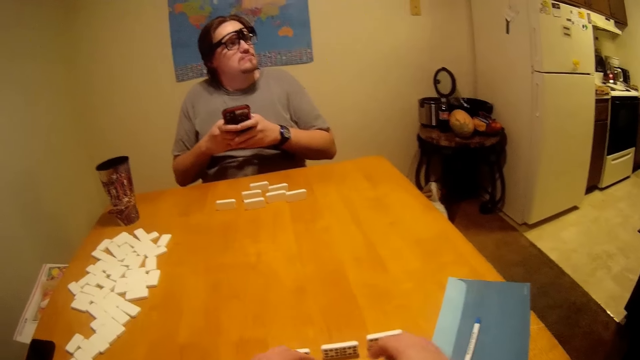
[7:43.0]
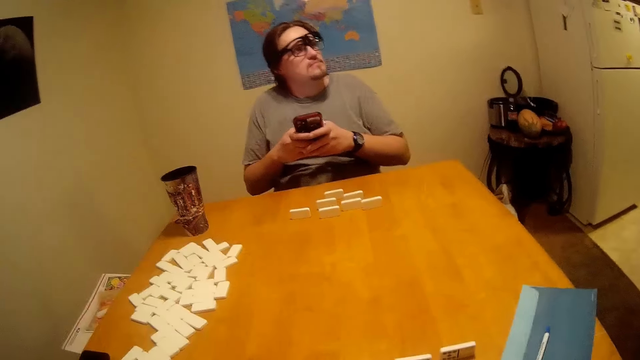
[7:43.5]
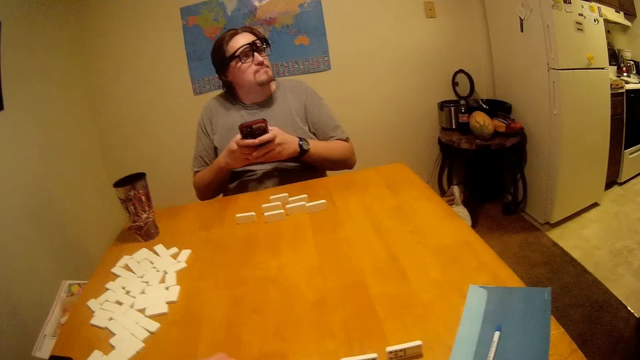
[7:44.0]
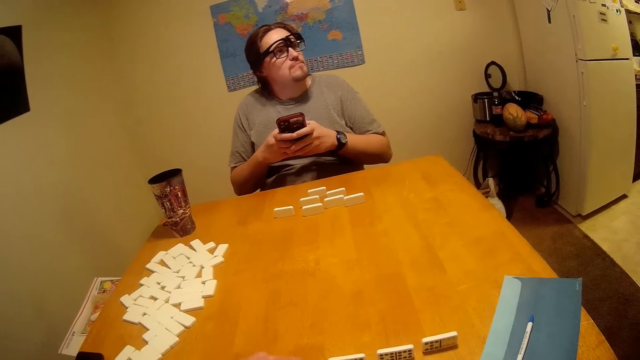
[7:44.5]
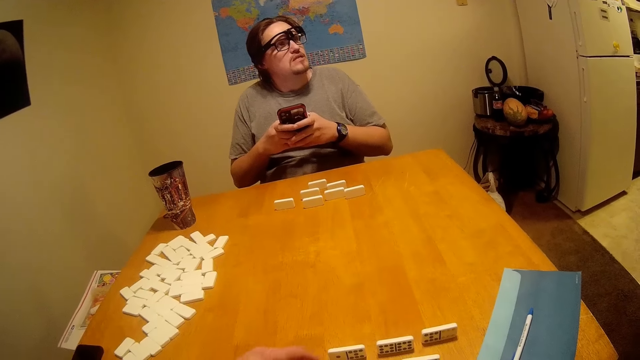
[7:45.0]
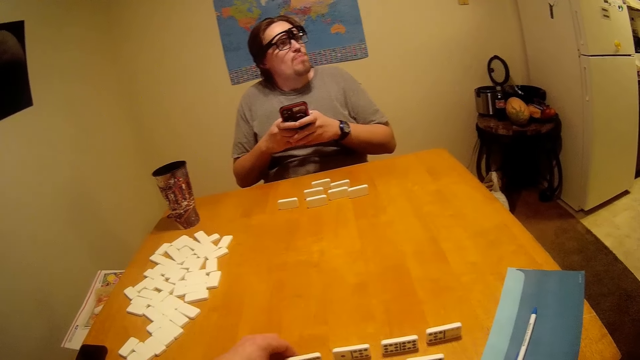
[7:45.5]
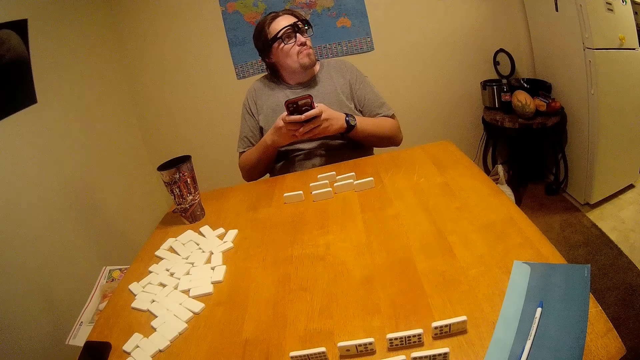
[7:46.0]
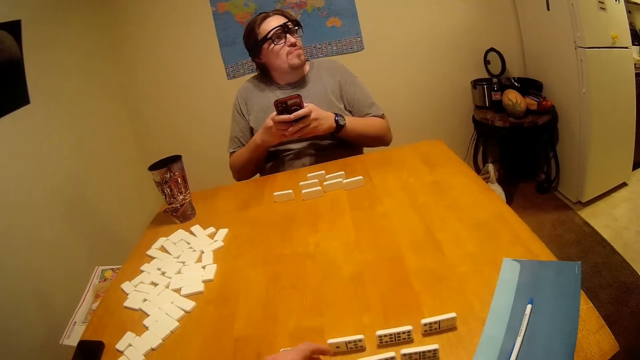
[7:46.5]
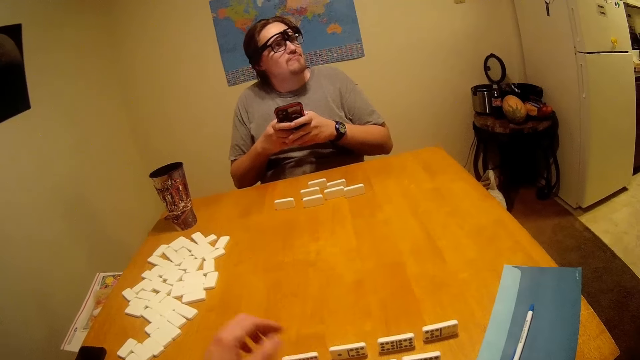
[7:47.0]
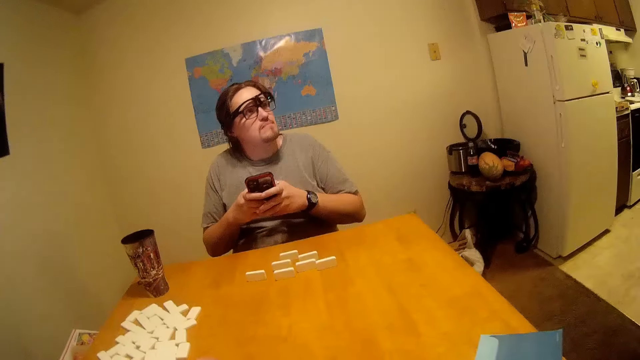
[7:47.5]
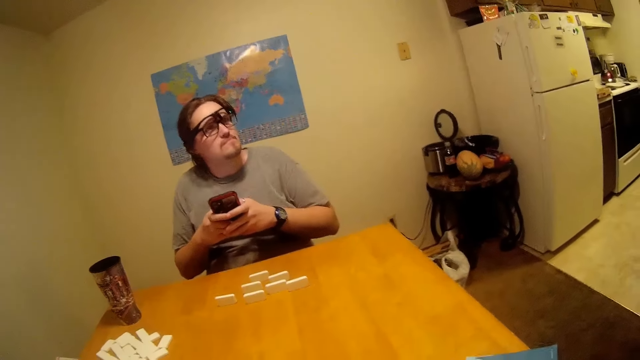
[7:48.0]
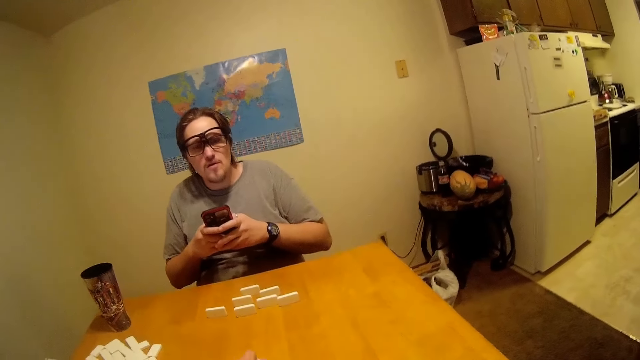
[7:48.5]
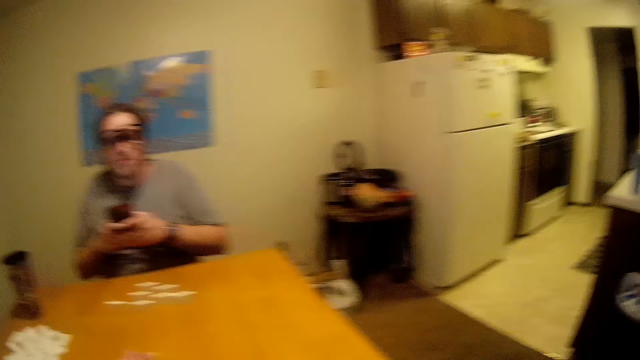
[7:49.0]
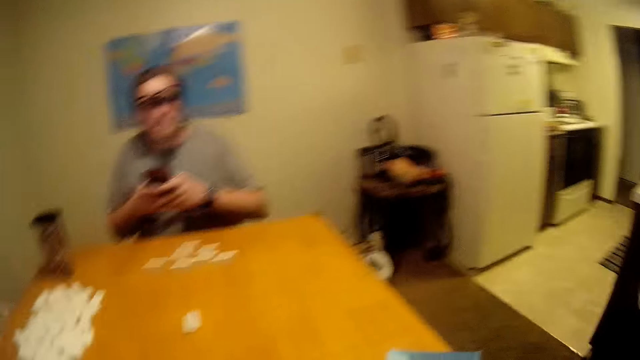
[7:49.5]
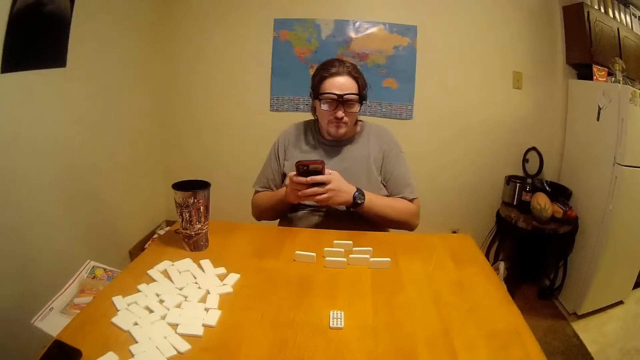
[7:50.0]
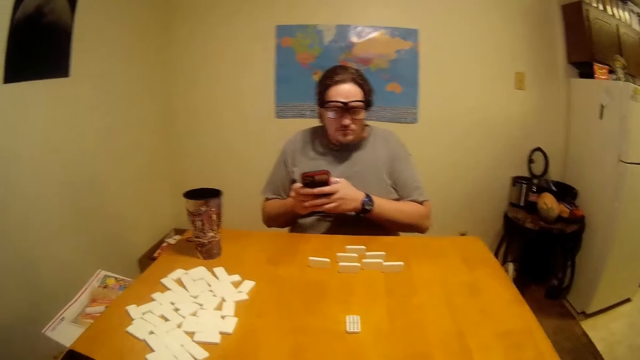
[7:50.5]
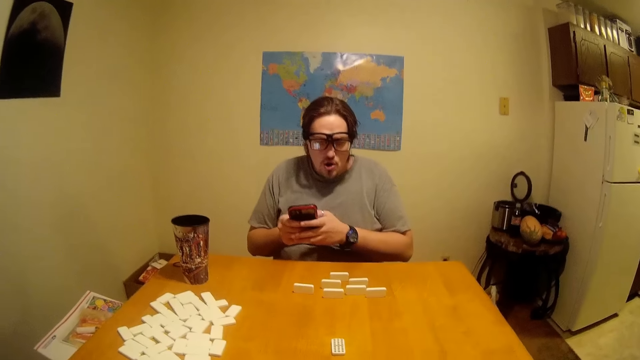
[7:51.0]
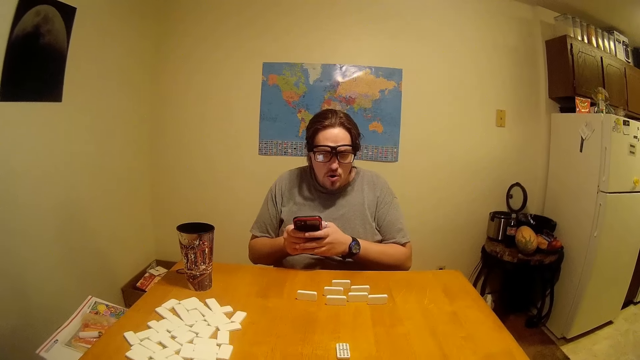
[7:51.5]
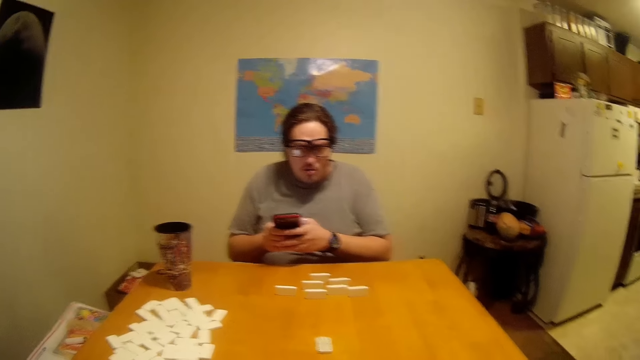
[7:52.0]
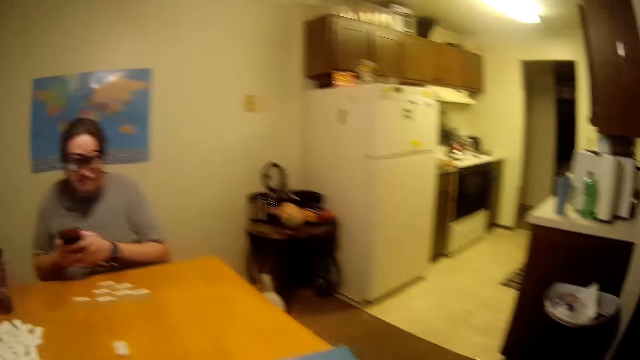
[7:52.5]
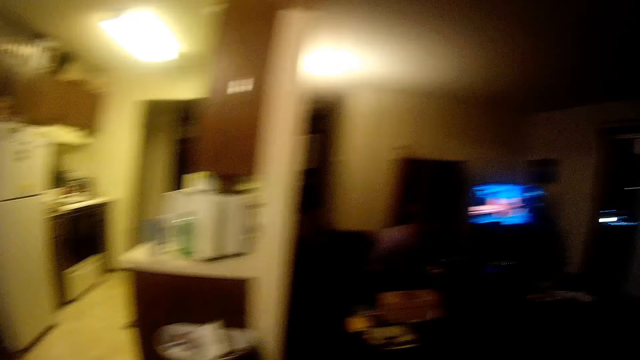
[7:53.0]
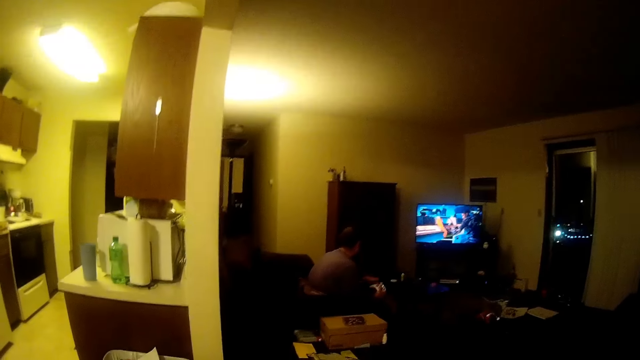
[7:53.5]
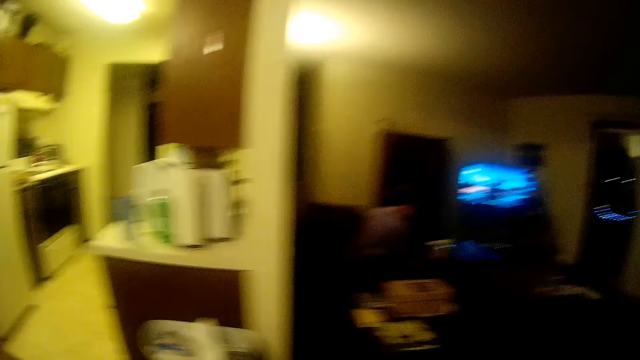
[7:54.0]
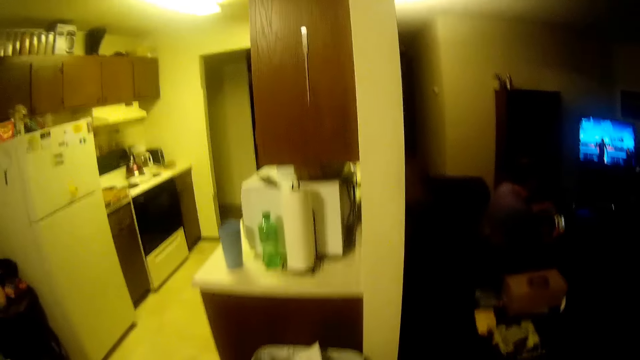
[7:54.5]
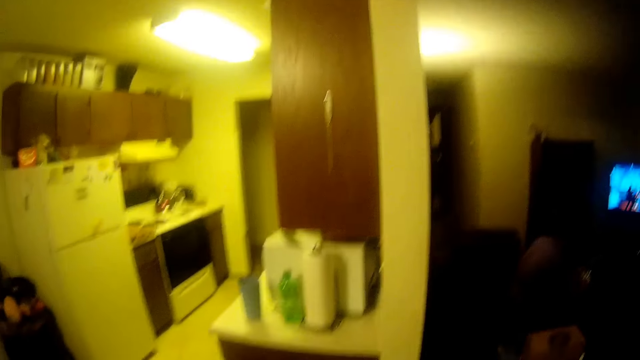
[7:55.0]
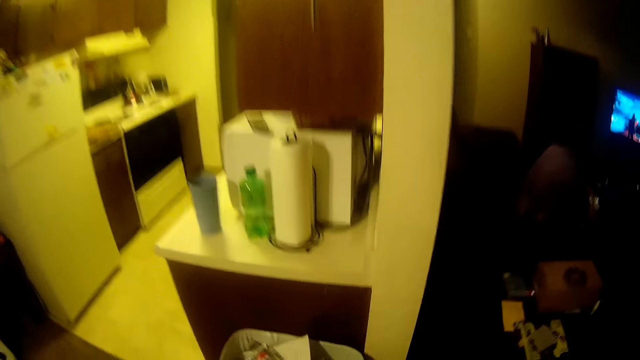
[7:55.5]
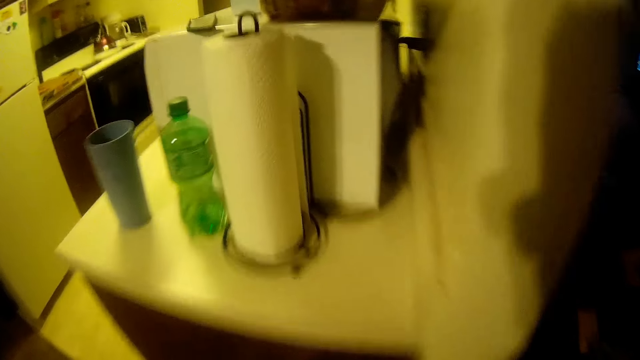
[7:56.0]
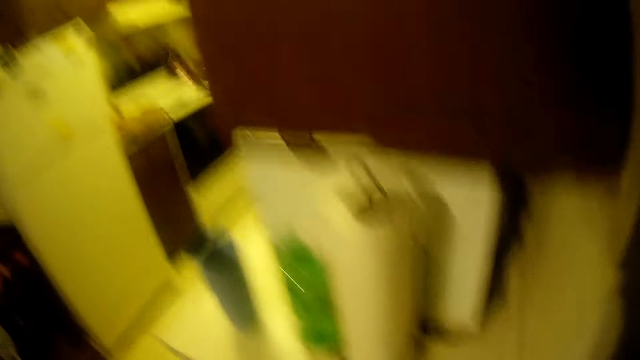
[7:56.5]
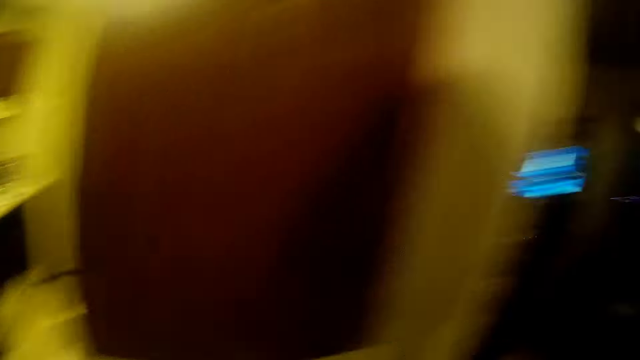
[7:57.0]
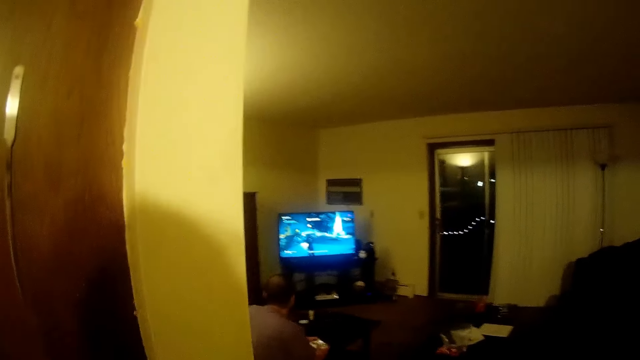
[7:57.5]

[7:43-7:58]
The camera wearer arranges the pieces of Chinese board game on the table. A man talks. The camera wearer looks around. Another man stares at the television. The camera wearer looks around.

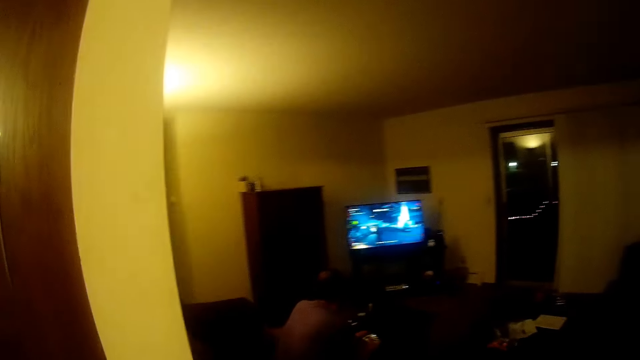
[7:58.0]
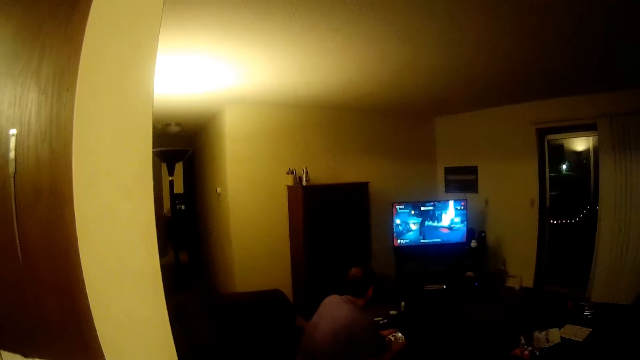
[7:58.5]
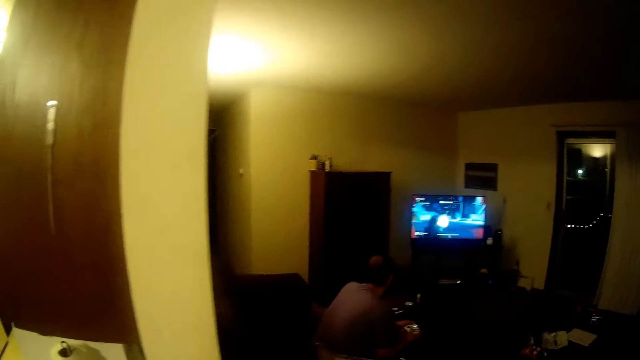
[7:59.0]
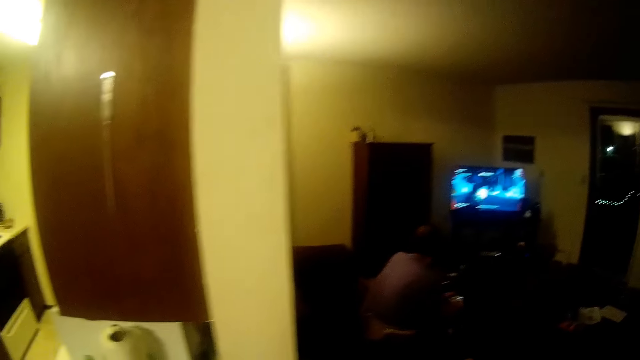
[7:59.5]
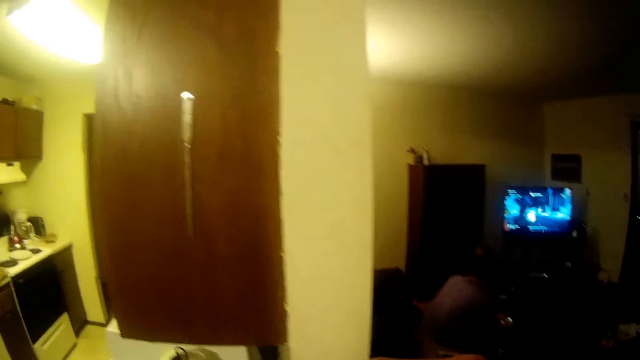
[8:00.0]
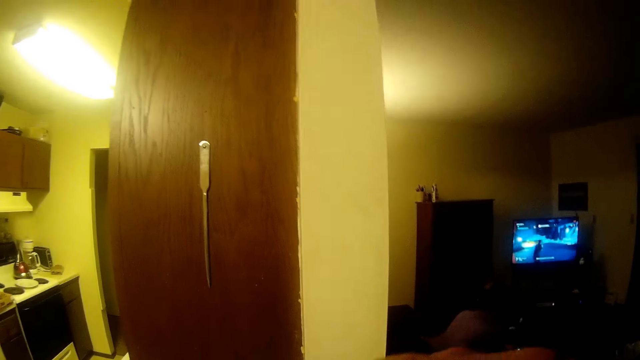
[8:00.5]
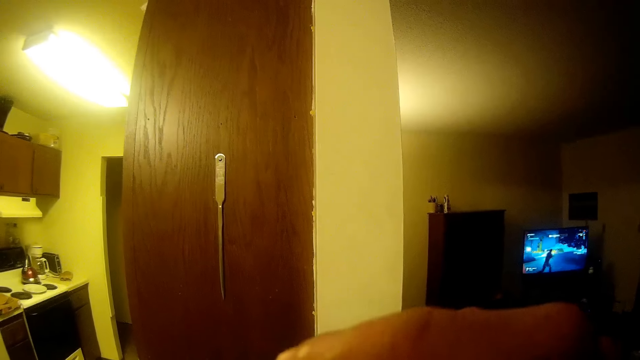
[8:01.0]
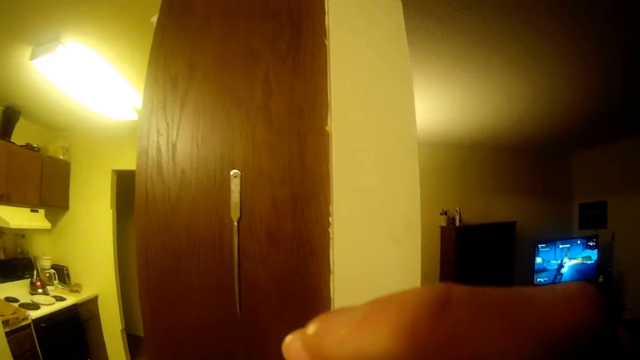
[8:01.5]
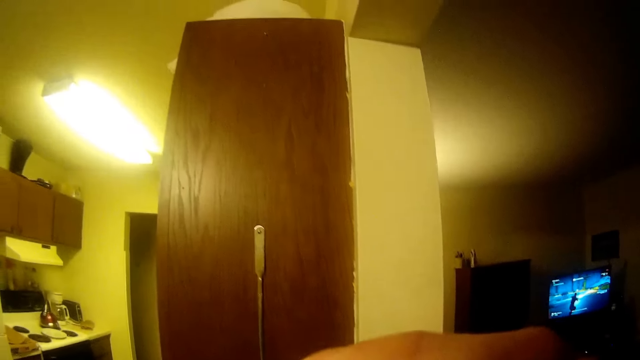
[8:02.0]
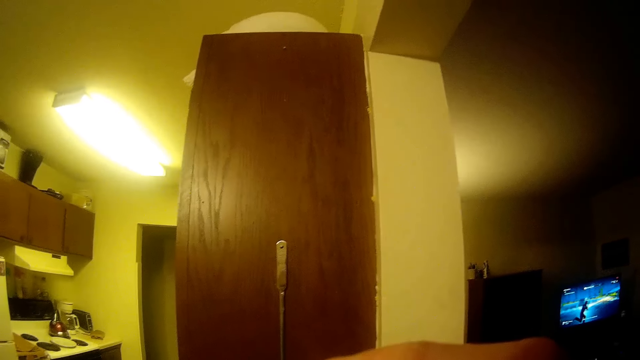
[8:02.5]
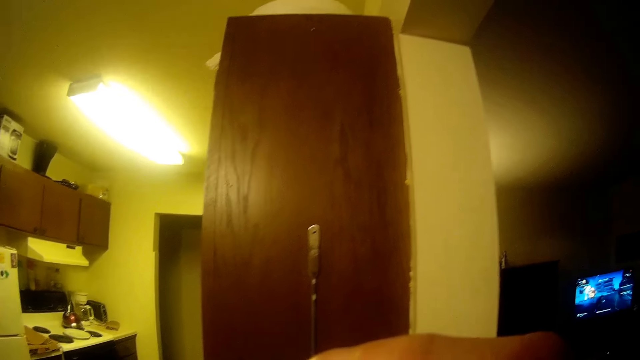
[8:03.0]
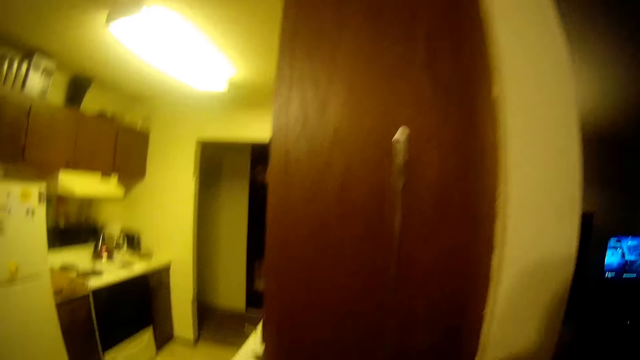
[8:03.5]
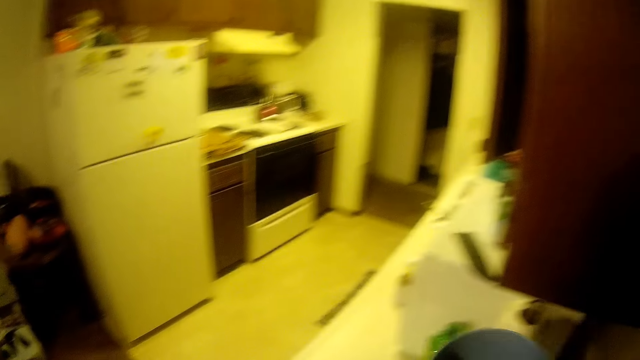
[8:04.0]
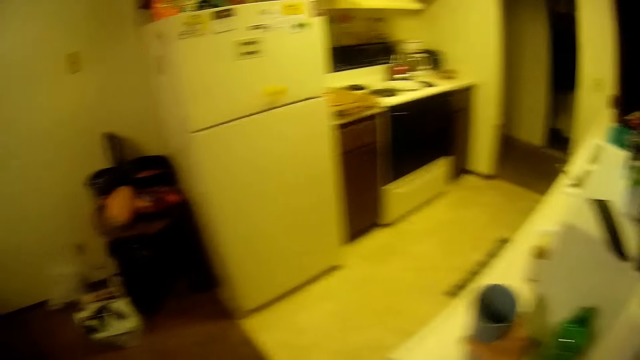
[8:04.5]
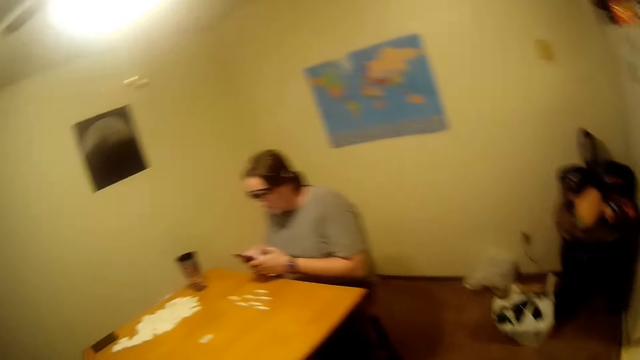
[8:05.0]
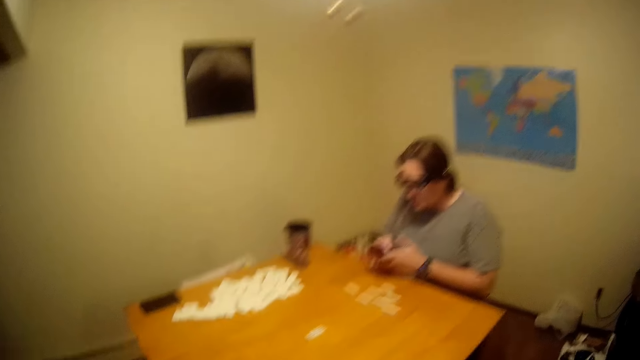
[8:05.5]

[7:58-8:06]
A man watches the television. The camera wearer drinks water. They lift the hand, look around, and put a cup on the surface.
